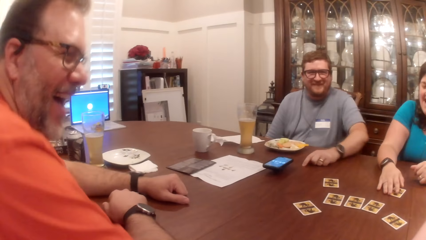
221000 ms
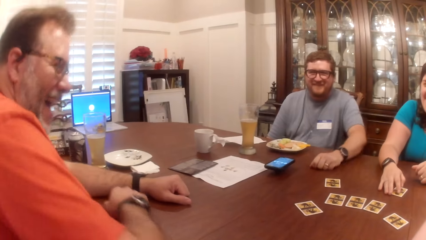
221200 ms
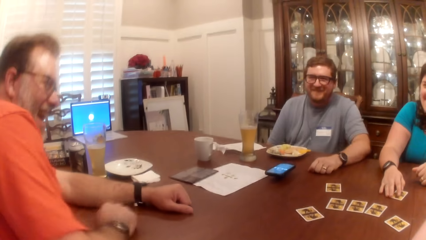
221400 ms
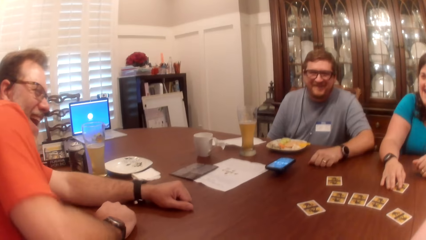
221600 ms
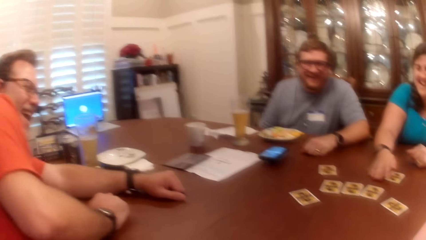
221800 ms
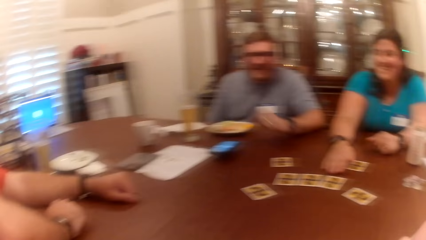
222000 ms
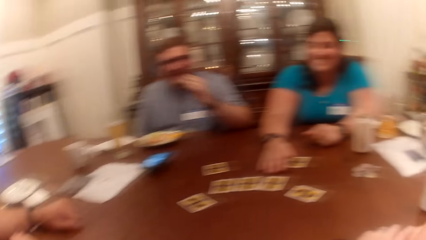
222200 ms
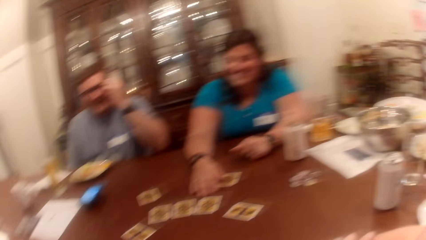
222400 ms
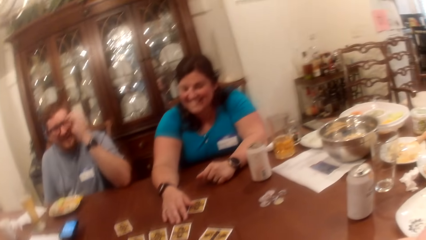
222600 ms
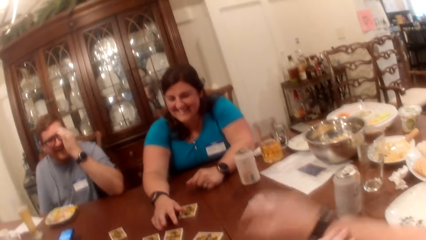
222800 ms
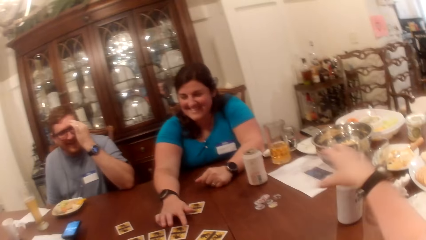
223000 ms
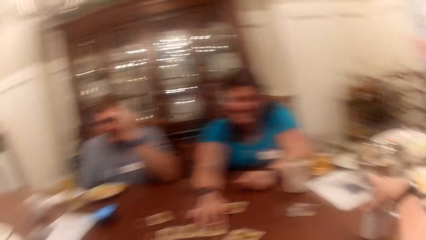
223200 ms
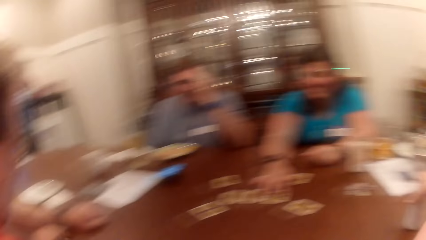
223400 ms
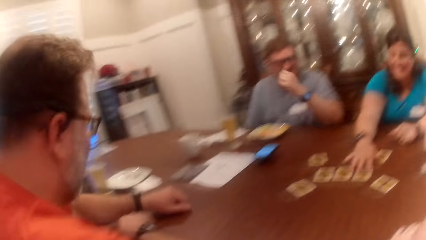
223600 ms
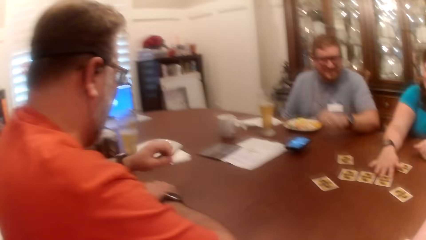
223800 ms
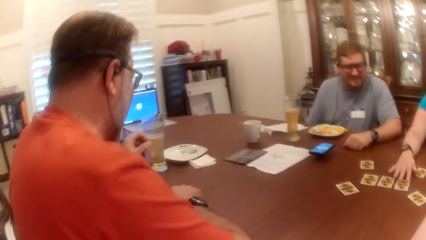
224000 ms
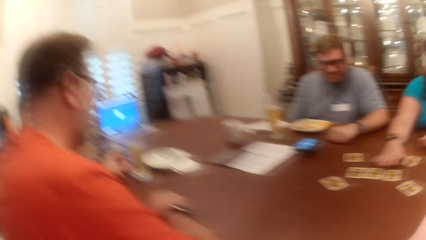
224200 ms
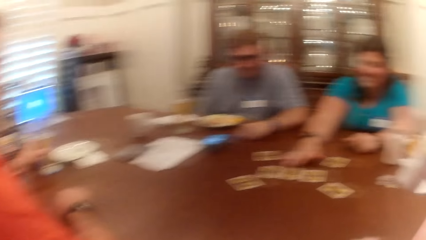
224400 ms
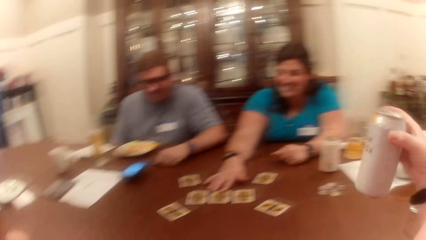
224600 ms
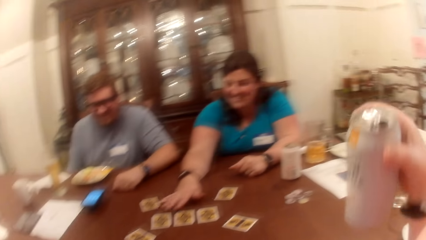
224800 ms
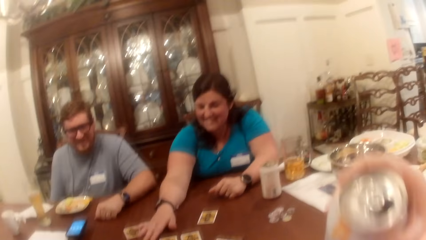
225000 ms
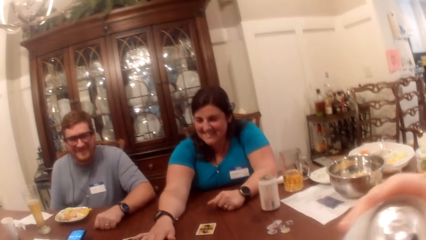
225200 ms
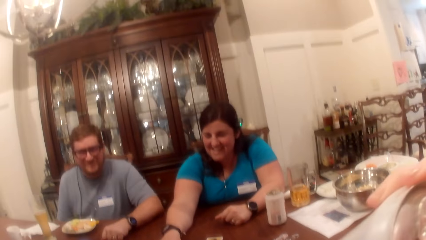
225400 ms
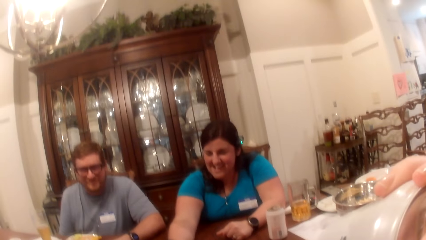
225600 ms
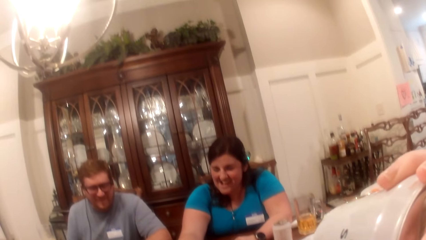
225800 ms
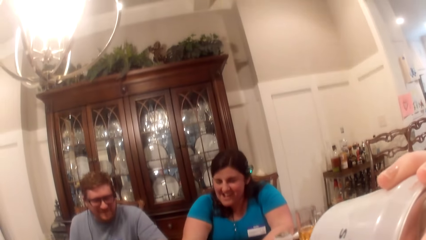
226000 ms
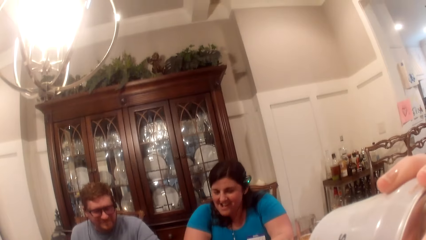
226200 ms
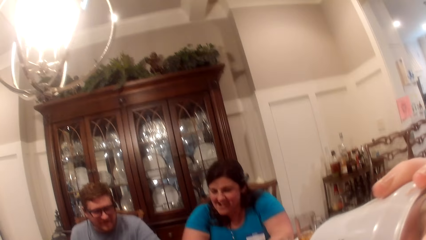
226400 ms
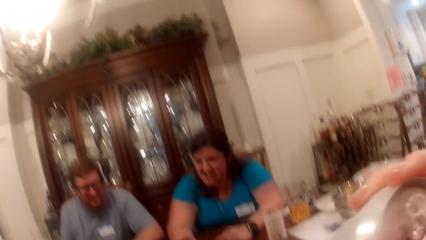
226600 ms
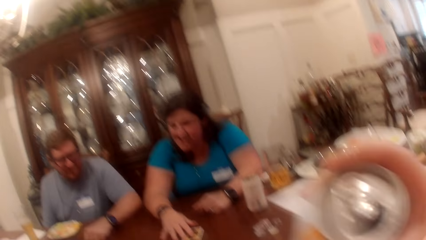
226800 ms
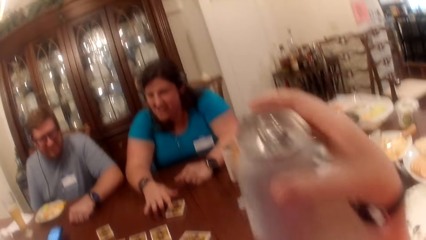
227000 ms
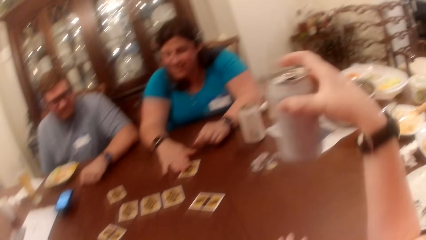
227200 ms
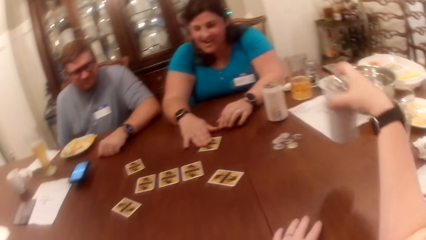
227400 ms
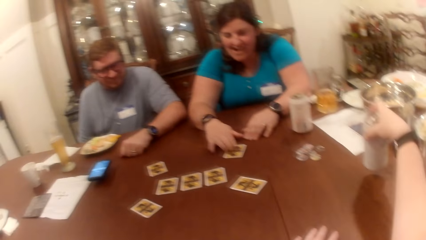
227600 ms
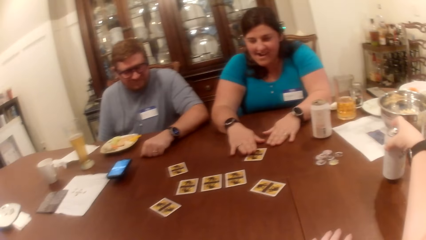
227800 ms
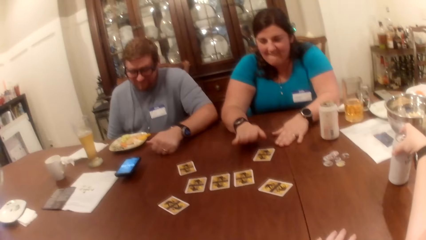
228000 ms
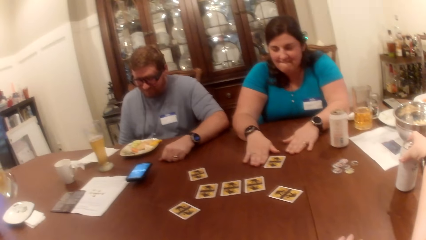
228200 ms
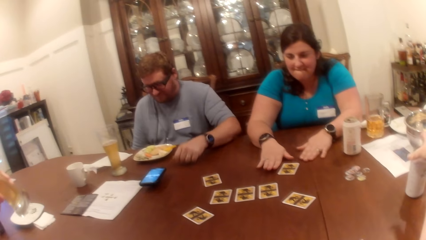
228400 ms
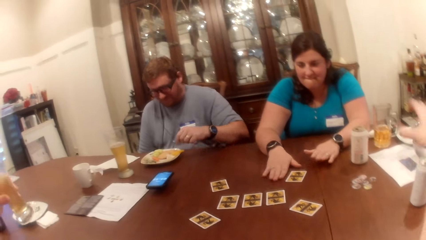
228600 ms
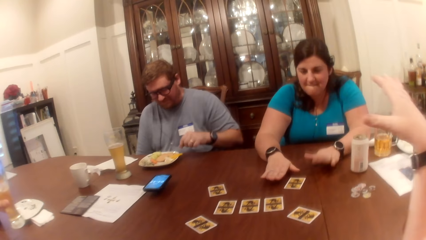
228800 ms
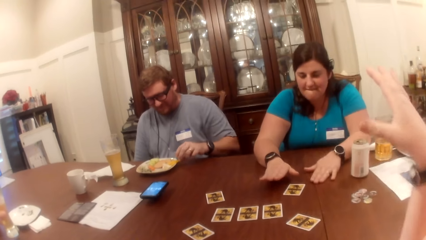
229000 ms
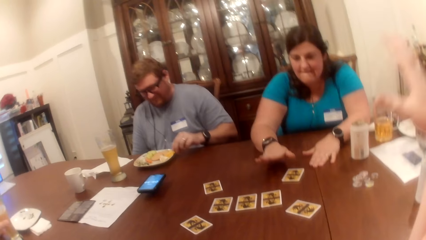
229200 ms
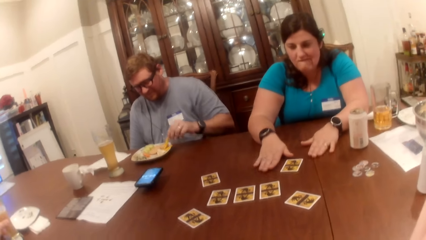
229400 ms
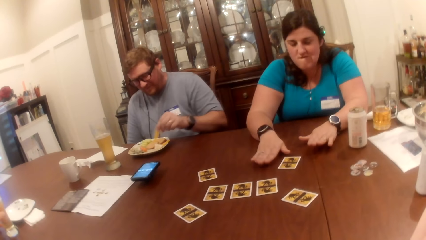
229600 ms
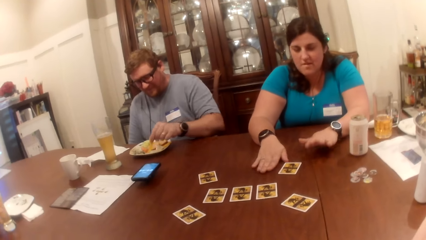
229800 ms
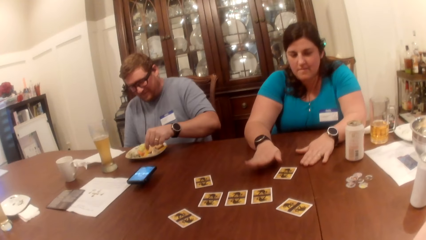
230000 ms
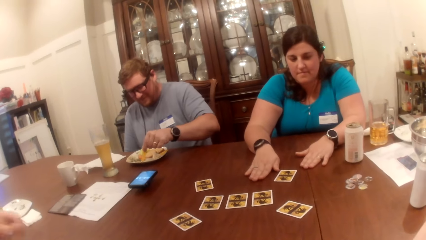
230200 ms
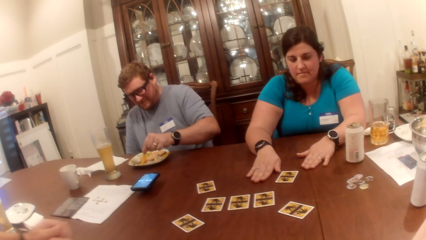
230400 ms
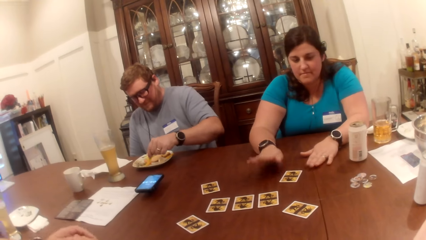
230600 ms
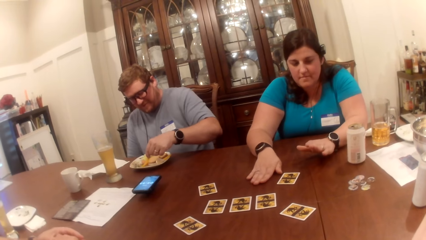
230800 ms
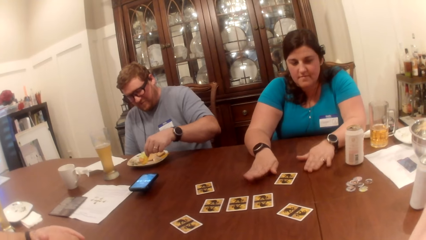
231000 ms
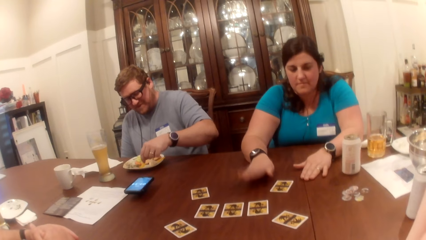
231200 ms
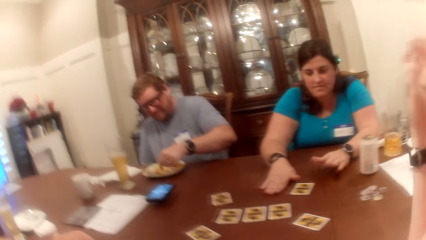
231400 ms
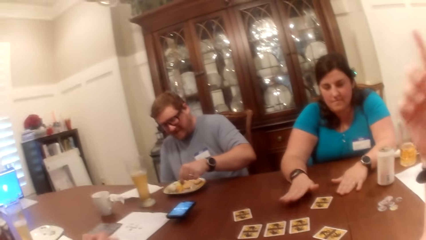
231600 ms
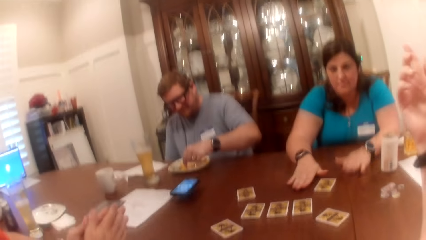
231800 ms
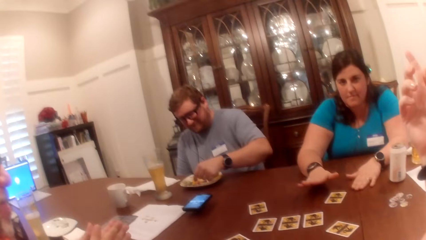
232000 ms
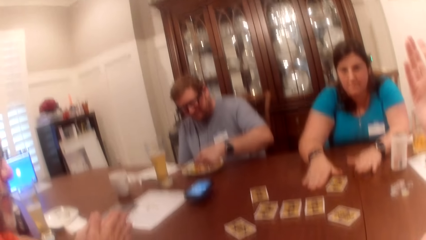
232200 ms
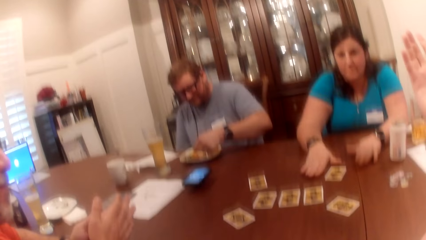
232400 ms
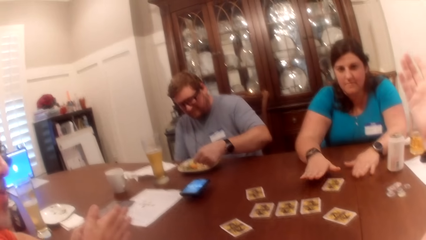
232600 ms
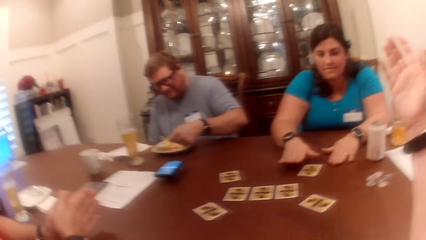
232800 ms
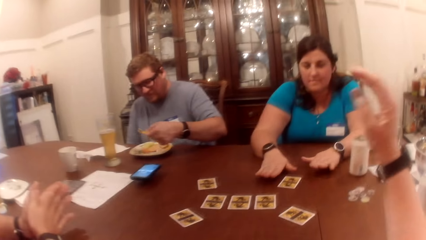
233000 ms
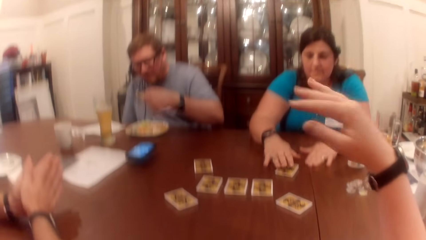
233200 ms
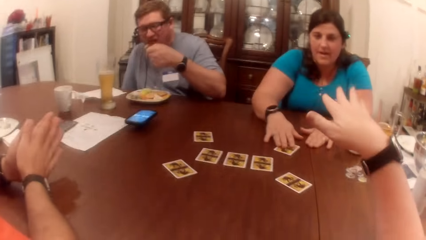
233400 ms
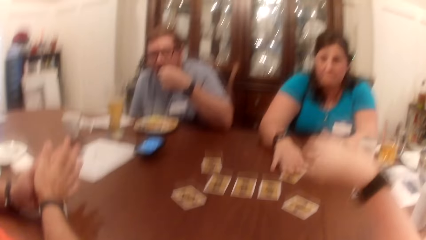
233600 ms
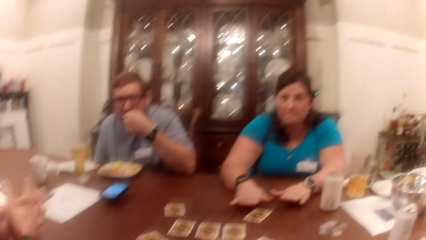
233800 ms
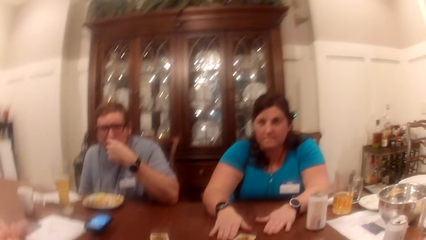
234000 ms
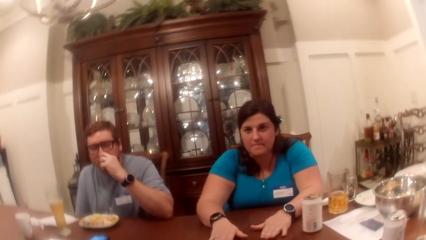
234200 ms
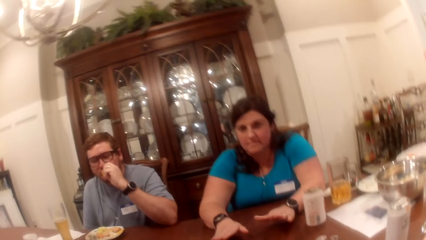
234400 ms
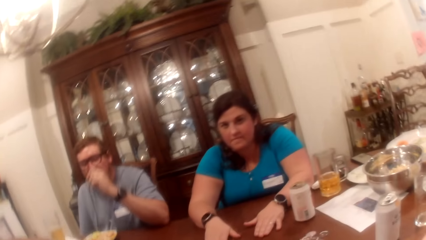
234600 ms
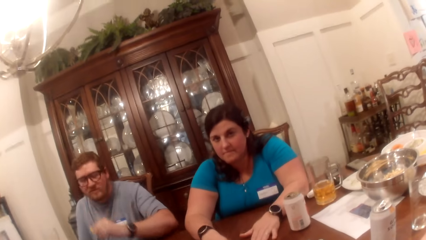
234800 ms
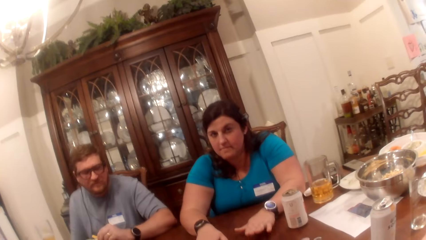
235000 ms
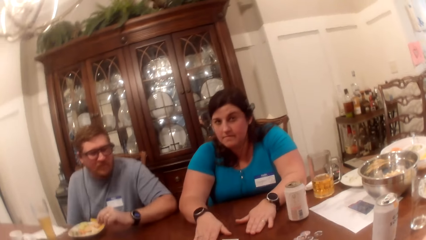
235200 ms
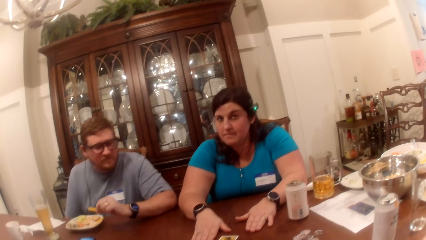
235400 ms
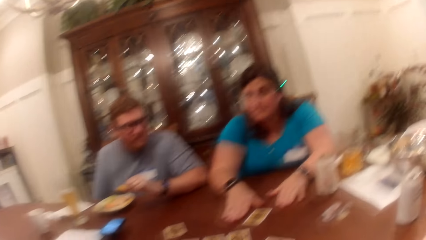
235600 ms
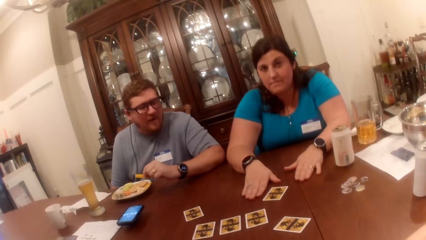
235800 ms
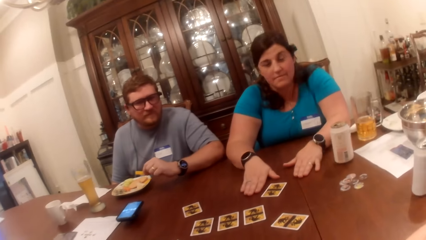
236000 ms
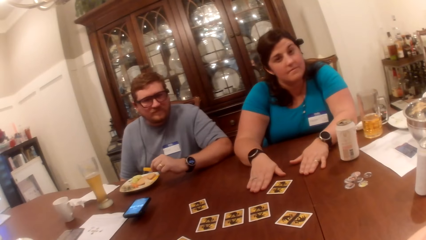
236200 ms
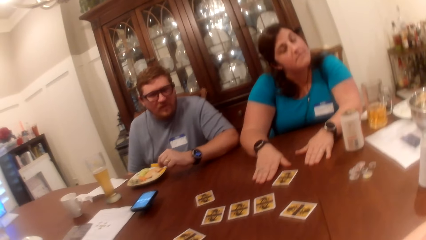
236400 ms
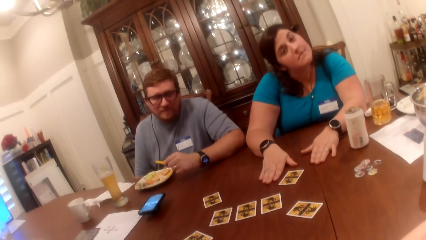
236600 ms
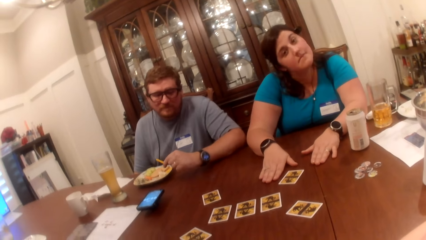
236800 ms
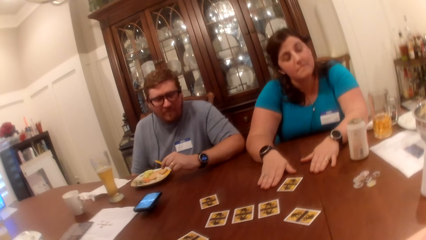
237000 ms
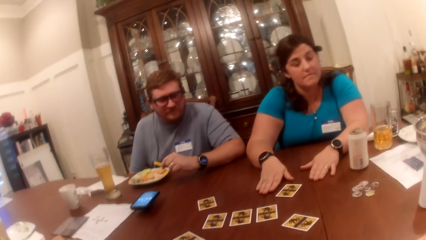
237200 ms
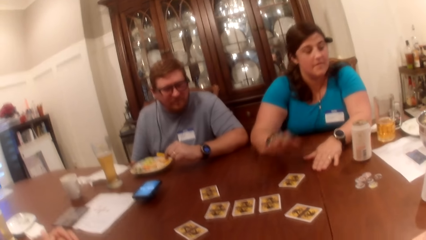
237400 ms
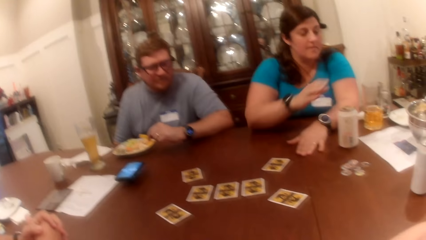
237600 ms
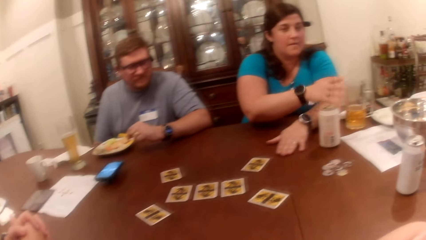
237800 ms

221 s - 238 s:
A woman touches the card on the table with her right hand. A man touches his face with his left hand. The woman touches the card on the table with her right hand, and moves the card on the table. The camera wearer picks the can drink on the table with her right hand. Another man picks the cup on the table with his left hand. The camera wearer holds the can. She drinks the can drink in her right hand. The woman touches the card on the table with her right hand, and taps the table with both hands. The camera wearer drops the can drink in her right hand on the table. The other man drops the cup in his left hand on the table. The first man picks food or a french fry from a plate on the table with his left hand. He scoops sauce with the french fry. He eats the food in his left hand.
